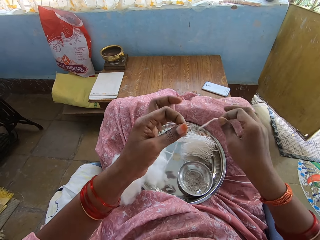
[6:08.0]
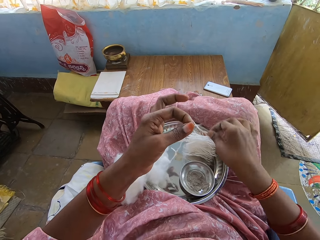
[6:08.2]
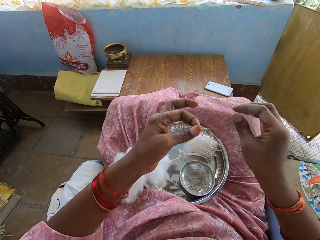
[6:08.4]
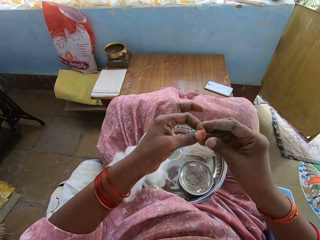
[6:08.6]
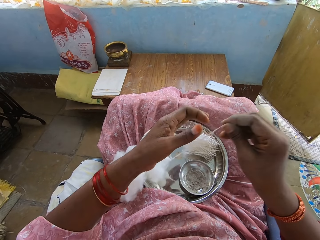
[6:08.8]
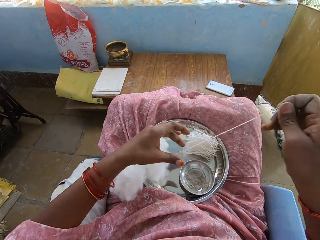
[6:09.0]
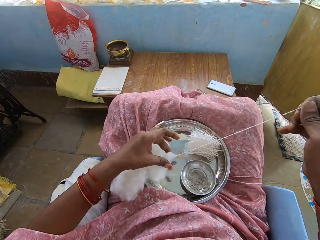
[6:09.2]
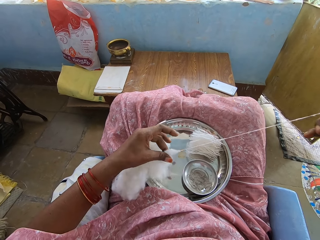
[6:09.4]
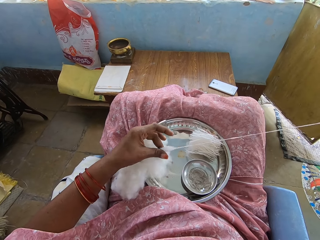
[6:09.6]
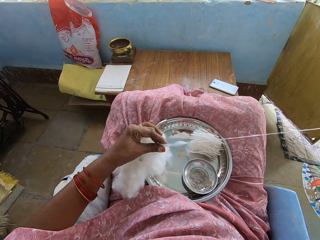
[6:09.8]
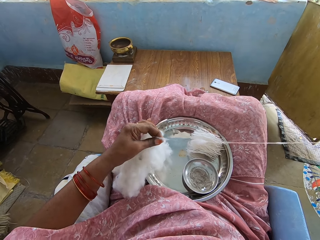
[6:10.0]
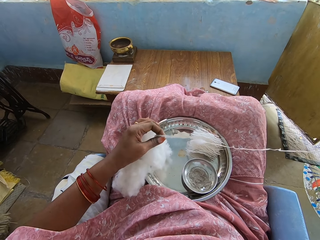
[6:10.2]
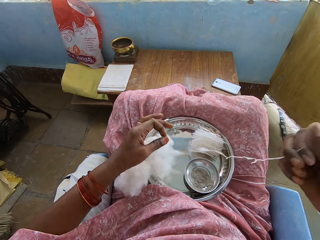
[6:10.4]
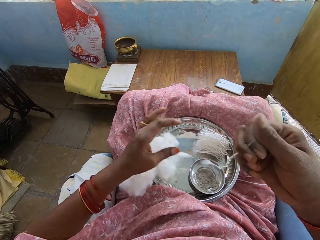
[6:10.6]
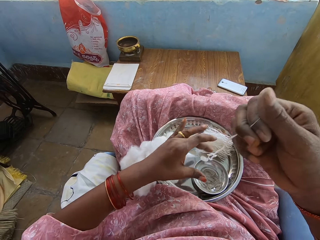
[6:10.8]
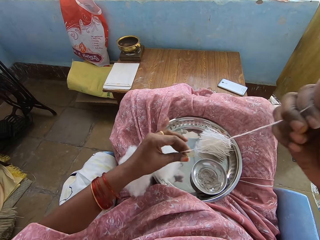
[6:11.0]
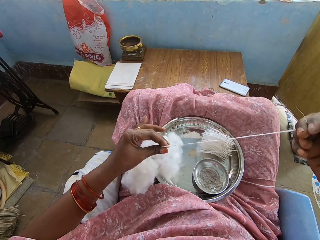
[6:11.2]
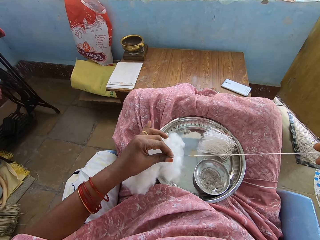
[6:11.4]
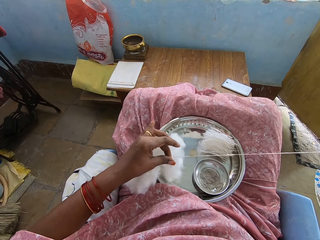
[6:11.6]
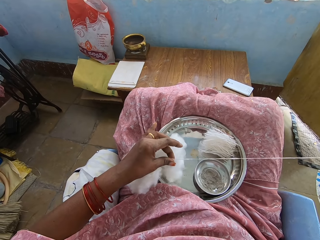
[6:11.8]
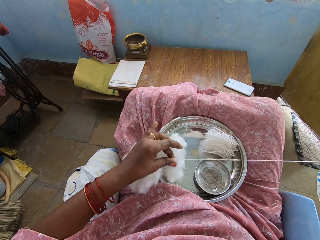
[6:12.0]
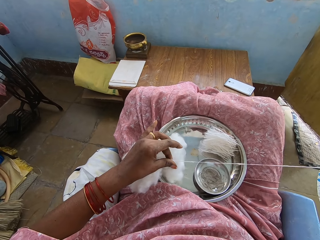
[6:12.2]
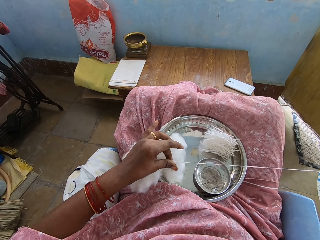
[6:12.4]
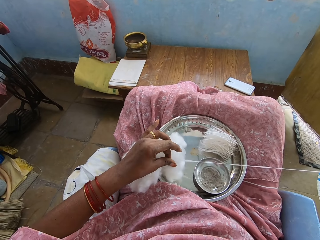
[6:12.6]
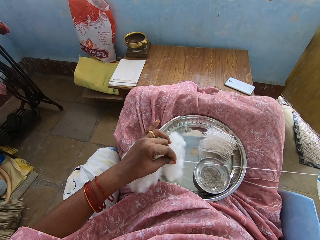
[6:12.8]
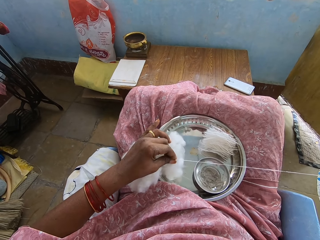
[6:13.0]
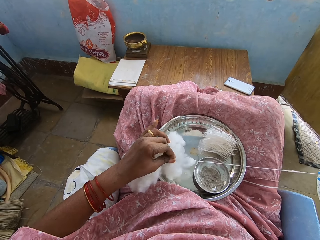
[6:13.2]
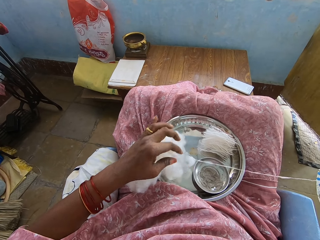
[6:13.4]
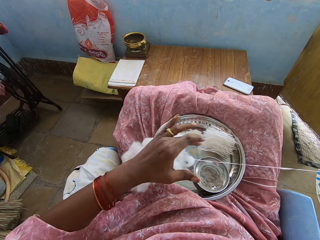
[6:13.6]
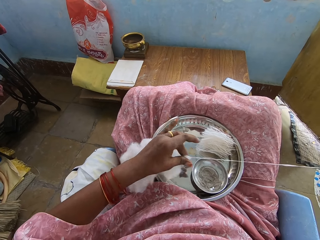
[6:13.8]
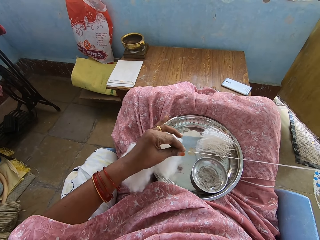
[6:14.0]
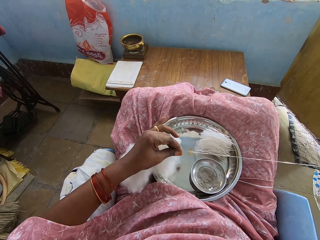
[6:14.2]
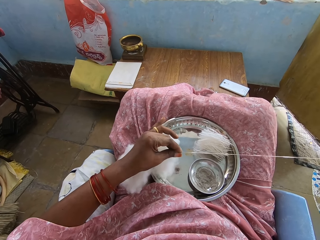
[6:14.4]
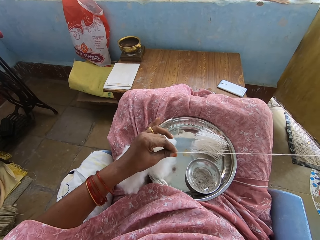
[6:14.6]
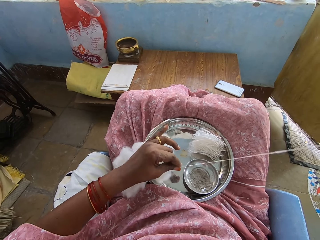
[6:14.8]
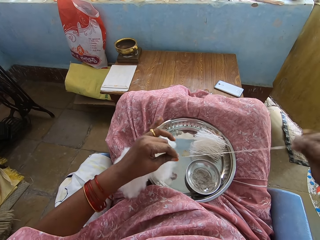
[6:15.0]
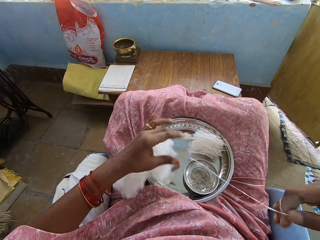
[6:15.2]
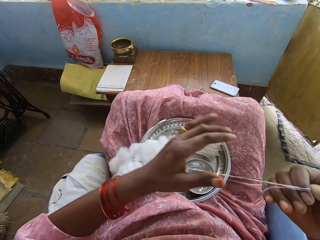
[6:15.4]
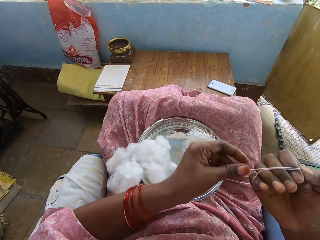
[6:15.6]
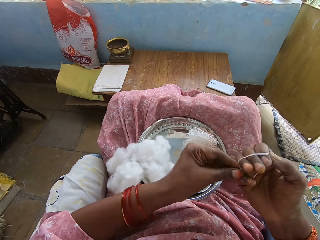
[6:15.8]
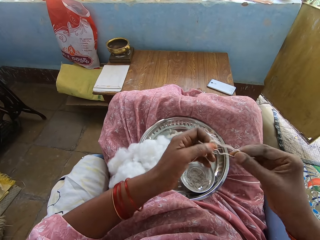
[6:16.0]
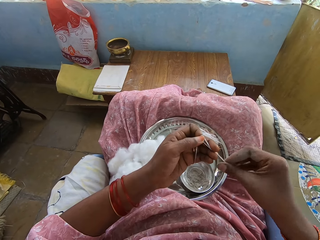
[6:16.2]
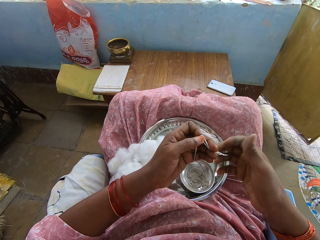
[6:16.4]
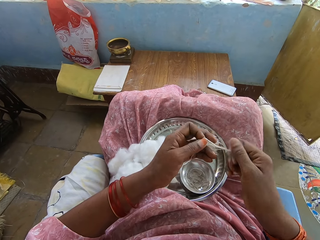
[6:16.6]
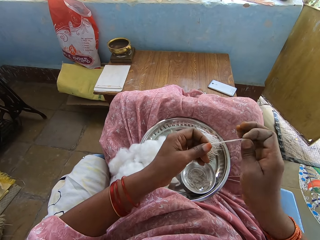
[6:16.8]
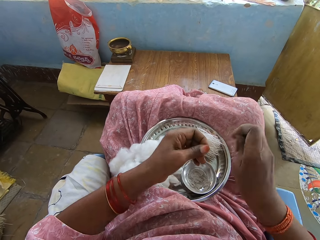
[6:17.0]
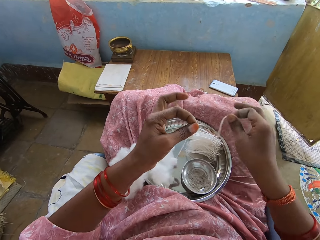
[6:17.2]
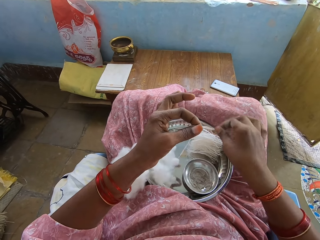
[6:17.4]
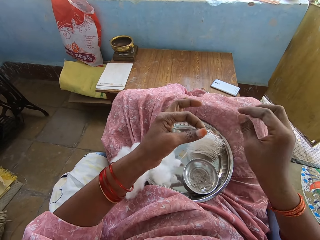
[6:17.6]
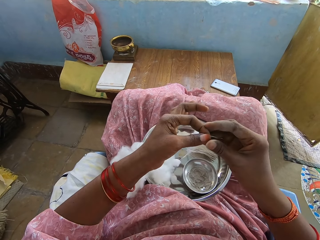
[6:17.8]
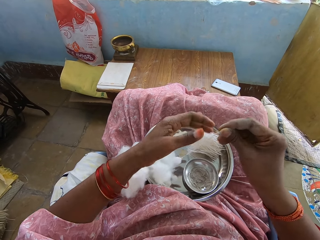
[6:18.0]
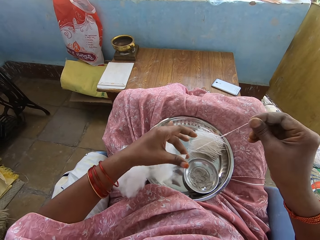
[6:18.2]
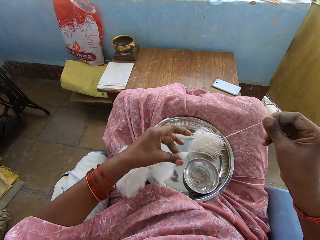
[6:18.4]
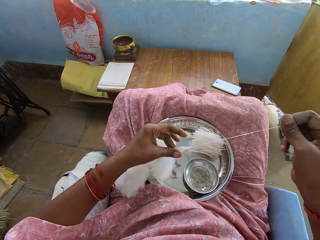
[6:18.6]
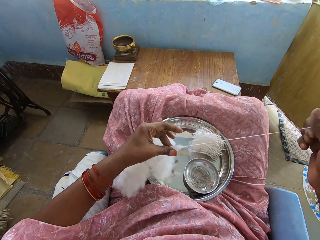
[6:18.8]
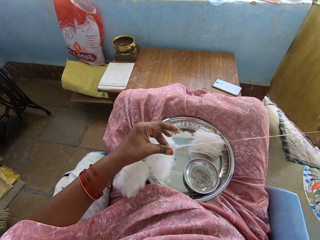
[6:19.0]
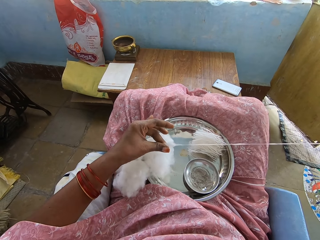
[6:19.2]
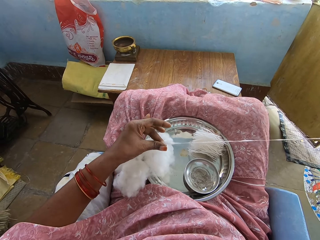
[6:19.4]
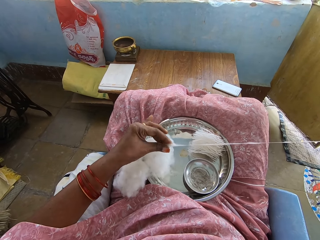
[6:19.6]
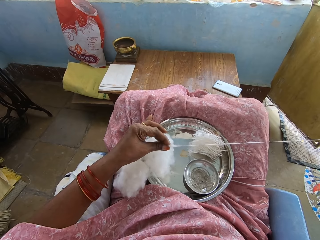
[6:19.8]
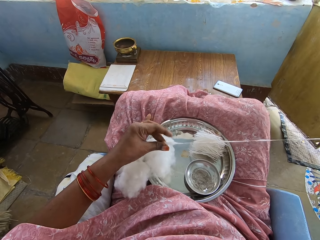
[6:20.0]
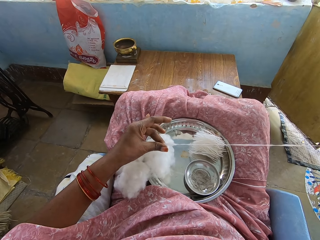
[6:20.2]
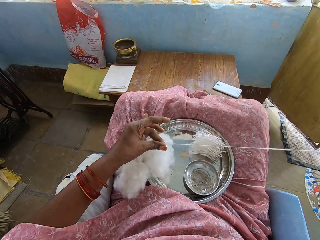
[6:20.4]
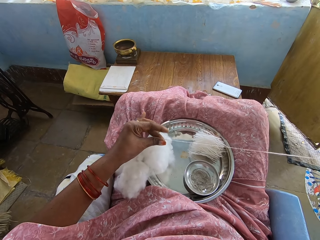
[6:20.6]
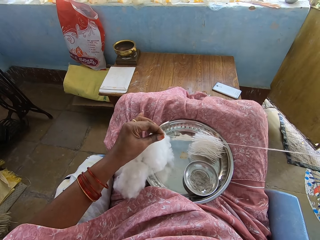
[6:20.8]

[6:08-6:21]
The camera wearer cuts the thread. They drop the thread among other thread pieces on the tray. They pull the thread. They hold the thread with the left hand. They pull the thread from the tray. They roll the thread on the hand. They remove the thread from the right hand. They cut the thread. They drop the thread among other thread pieces on the tray. They pull the thread.

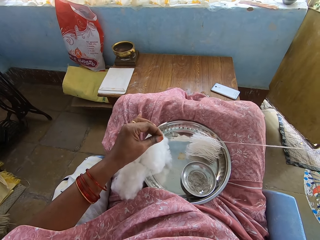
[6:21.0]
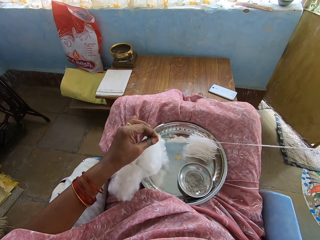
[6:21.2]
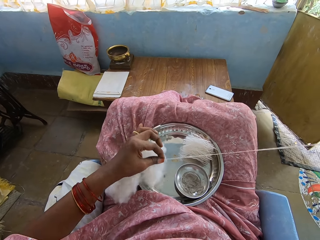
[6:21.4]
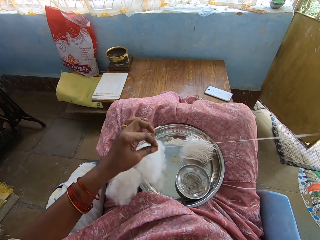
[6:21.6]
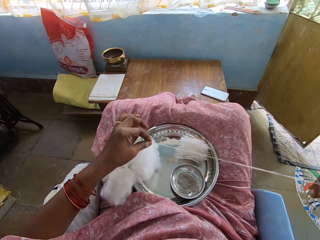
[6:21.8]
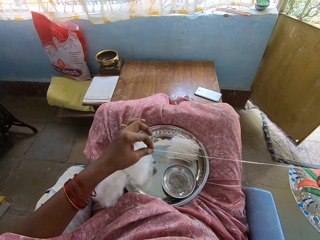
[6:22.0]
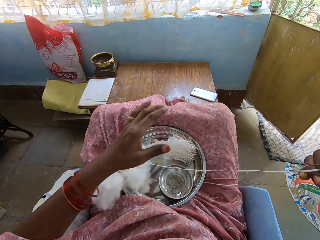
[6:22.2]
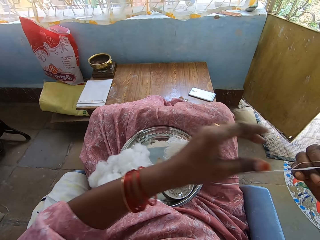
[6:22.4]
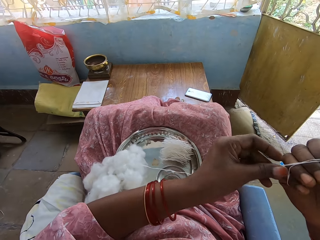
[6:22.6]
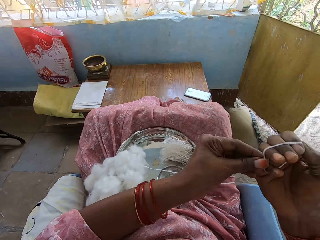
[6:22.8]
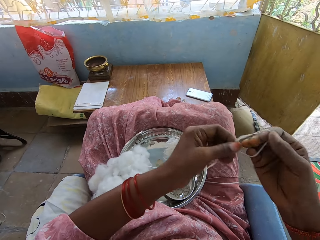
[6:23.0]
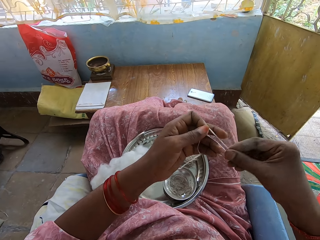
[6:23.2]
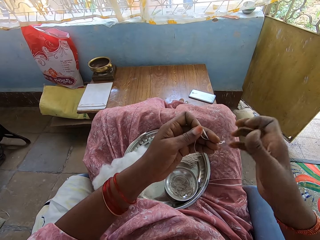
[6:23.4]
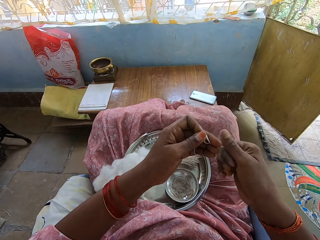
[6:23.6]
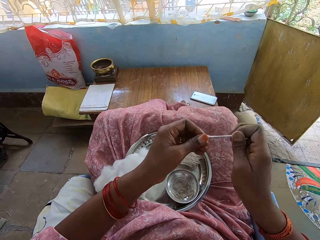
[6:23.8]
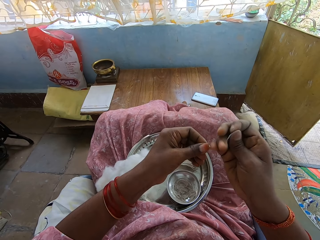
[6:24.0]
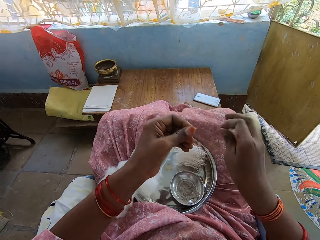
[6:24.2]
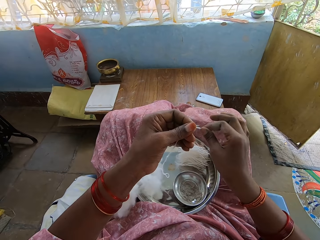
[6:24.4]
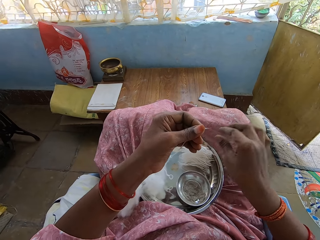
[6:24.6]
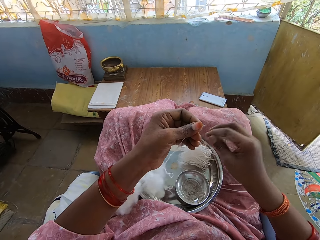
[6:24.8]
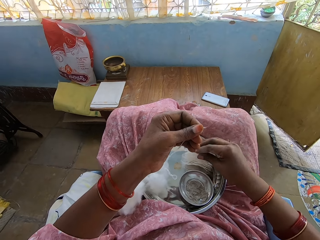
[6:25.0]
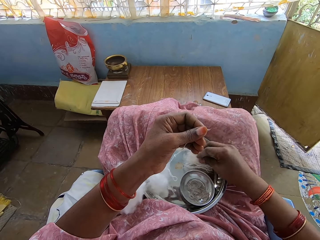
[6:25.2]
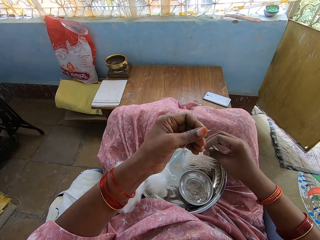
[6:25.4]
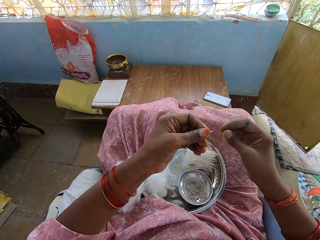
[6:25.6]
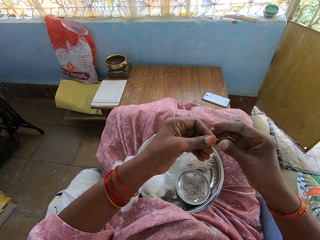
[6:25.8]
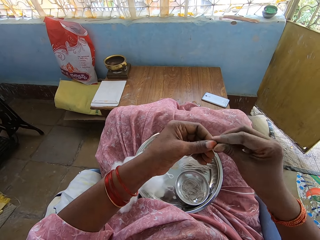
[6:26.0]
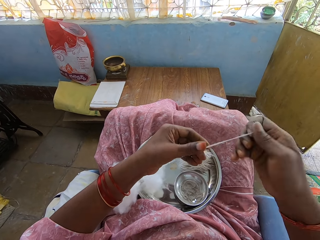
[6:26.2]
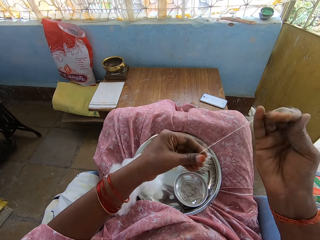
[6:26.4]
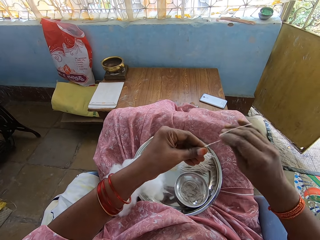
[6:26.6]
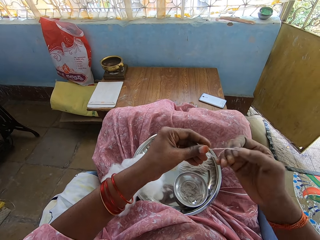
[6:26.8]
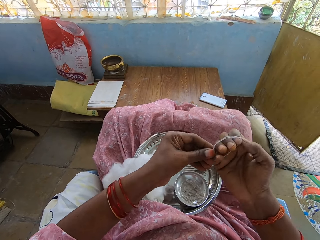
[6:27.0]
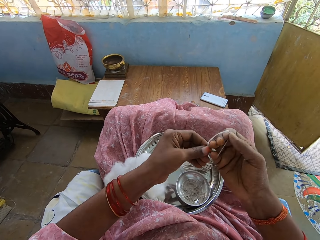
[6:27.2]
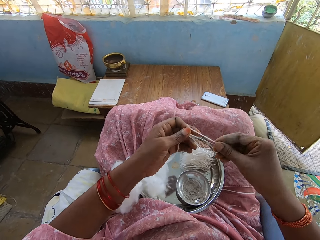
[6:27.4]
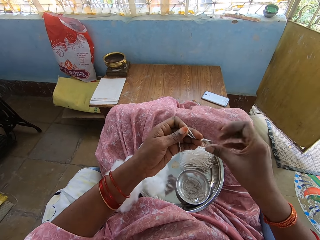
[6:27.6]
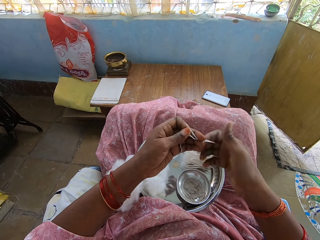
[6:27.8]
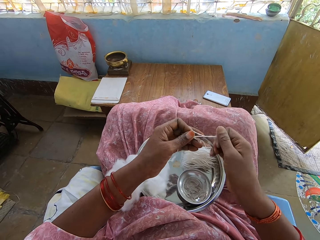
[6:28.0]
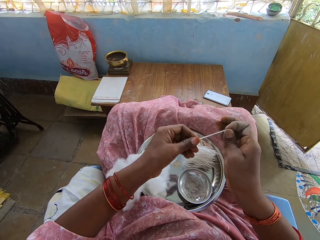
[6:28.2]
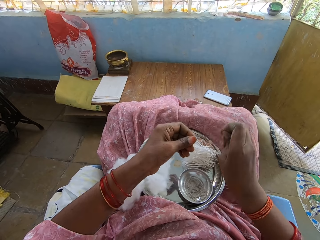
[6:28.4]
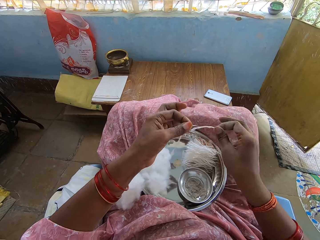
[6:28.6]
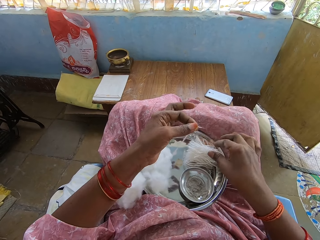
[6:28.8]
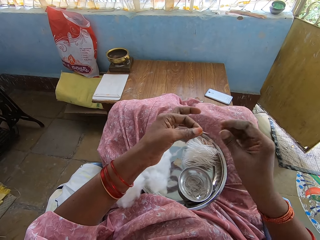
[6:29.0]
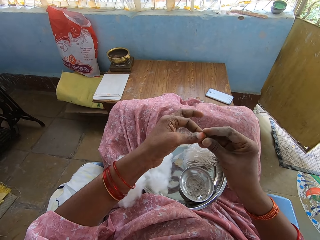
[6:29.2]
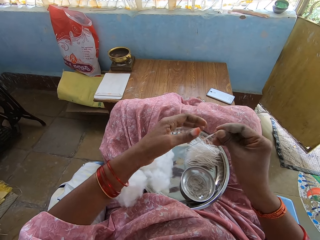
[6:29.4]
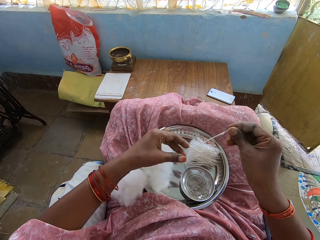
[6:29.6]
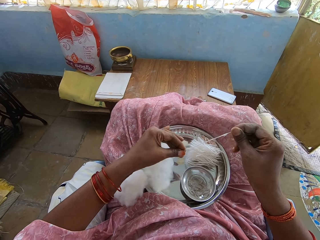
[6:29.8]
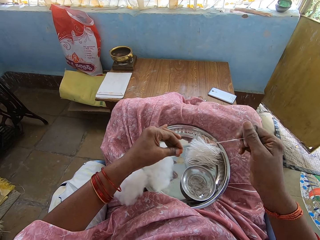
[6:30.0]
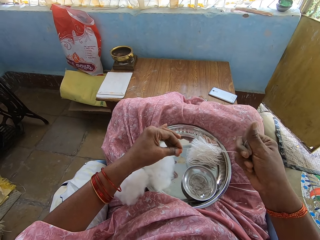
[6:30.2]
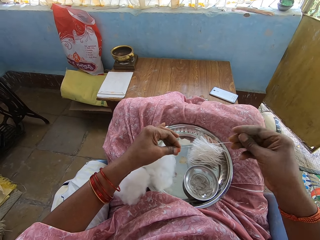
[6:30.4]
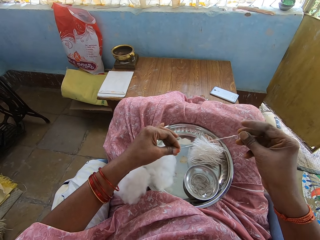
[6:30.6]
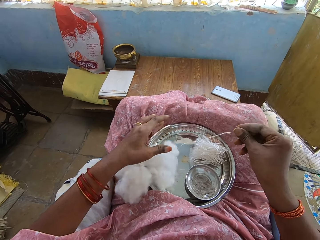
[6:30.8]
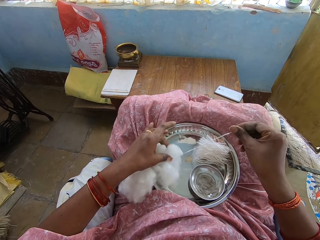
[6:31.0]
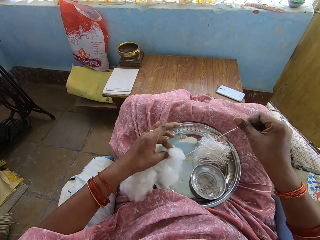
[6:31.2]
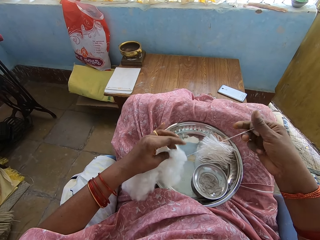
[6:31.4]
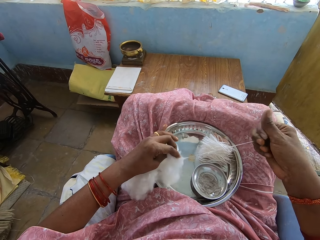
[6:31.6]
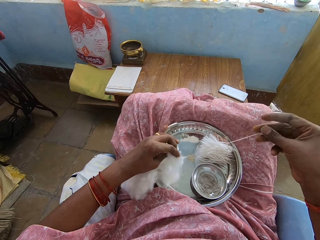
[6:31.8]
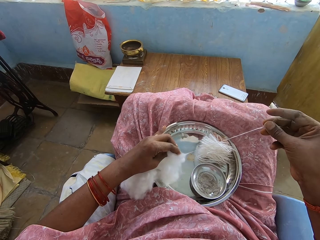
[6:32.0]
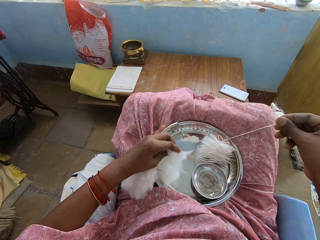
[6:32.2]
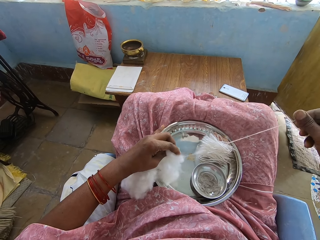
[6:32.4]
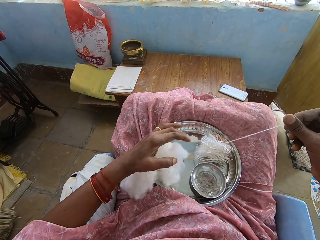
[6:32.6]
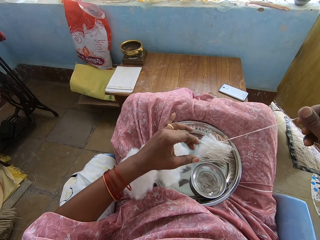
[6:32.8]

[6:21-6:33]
The camera wearer rolls the thread on the hand. They drop the thread on the tray. They cut the thread. They drop the thread among other thread pieces on the tray. They touch the cut threads. They pull the thread. They roll the thread on the hand and fold the thread on the right hand. They cut the thread. They drop the thread among other thread pieces on the tray. They pull the thread from the cotton wool.
